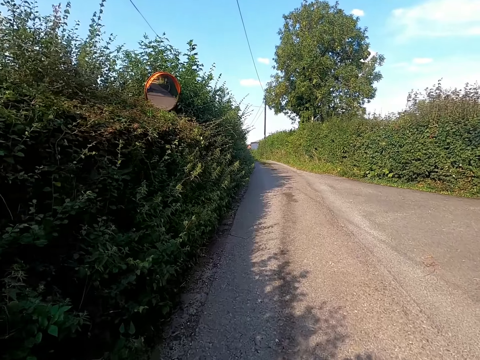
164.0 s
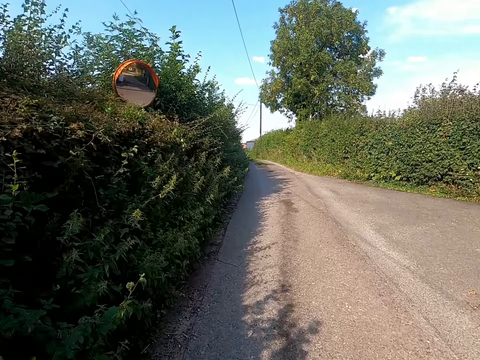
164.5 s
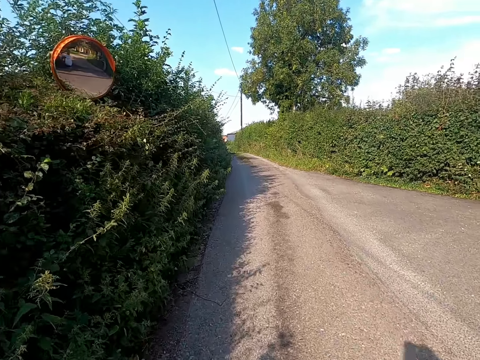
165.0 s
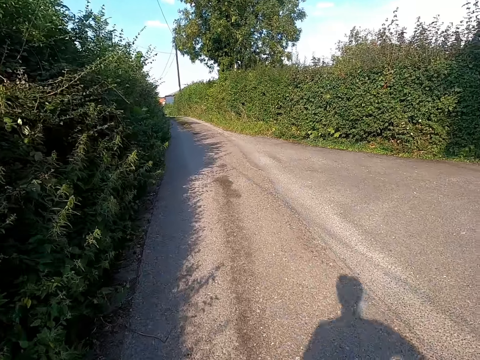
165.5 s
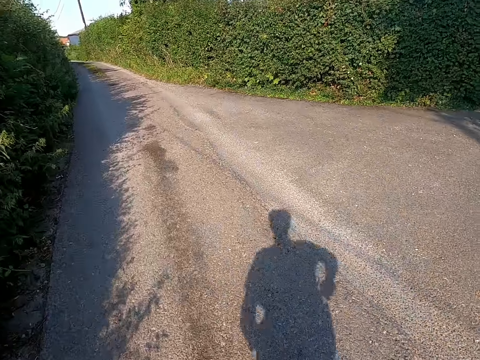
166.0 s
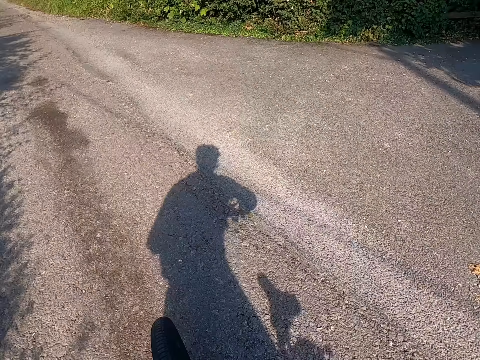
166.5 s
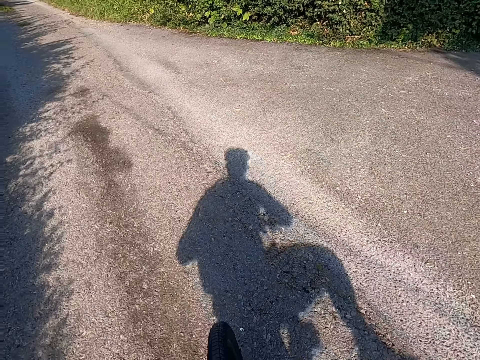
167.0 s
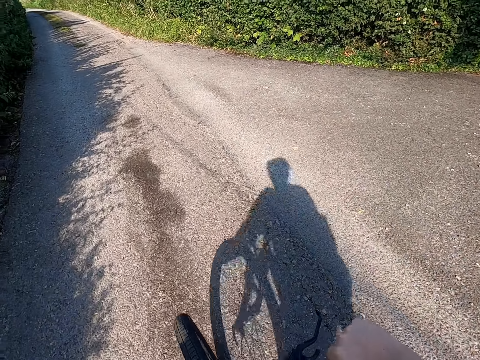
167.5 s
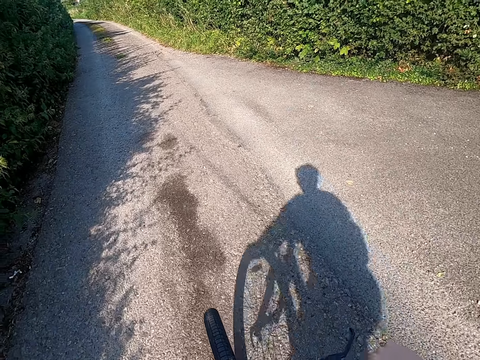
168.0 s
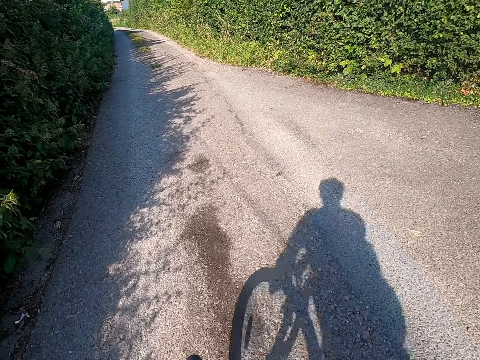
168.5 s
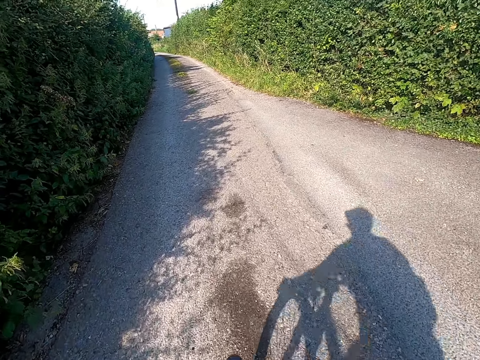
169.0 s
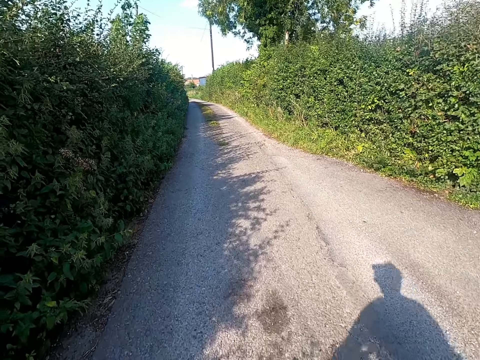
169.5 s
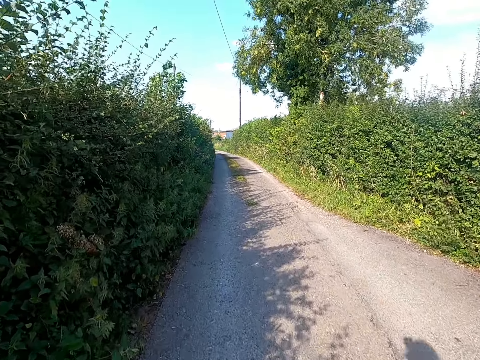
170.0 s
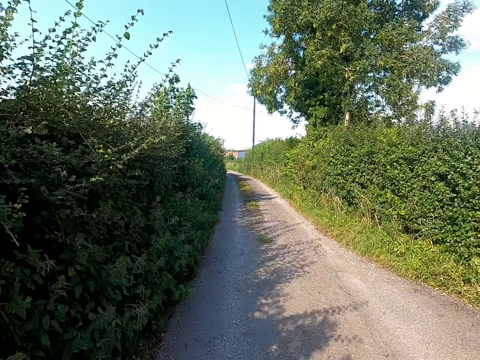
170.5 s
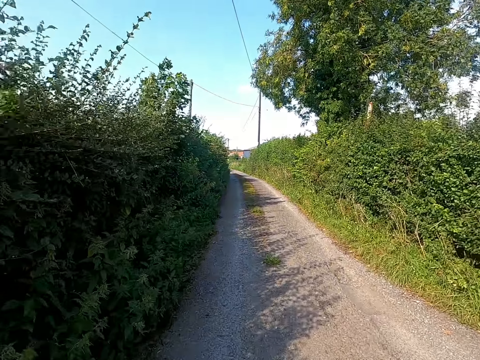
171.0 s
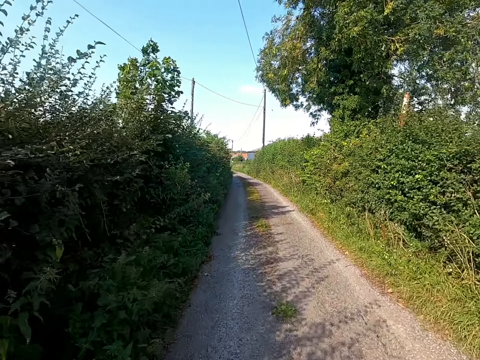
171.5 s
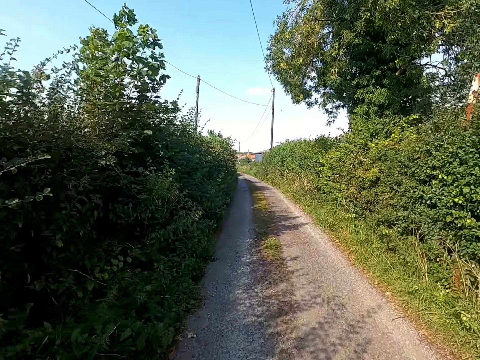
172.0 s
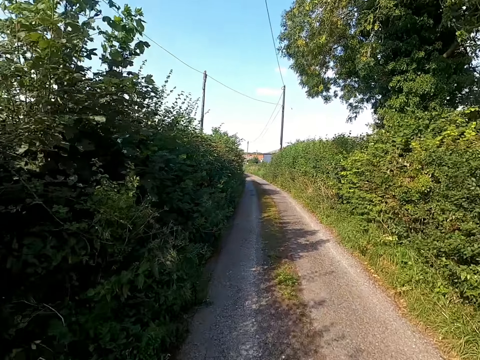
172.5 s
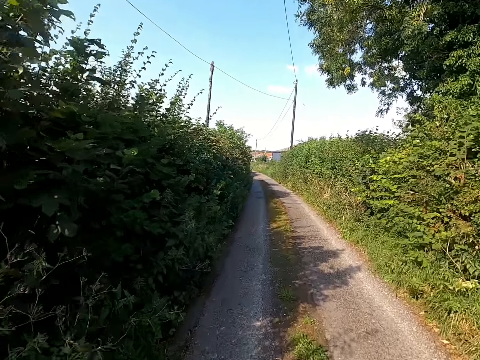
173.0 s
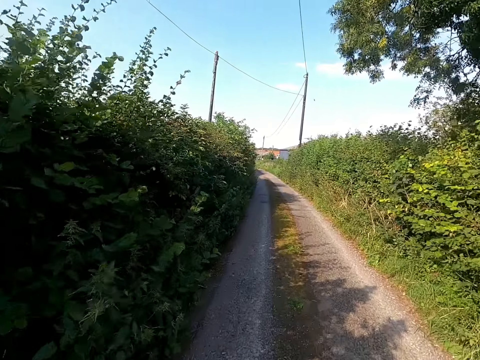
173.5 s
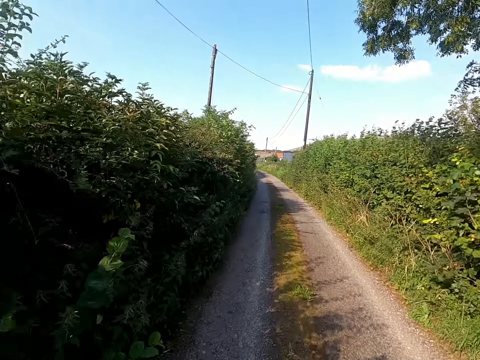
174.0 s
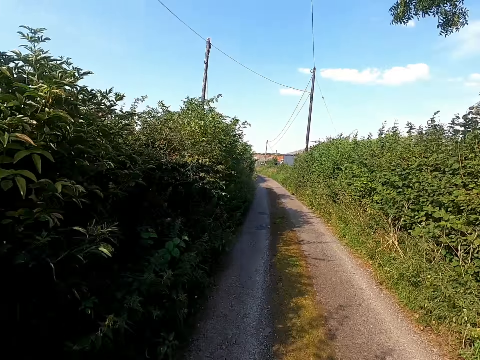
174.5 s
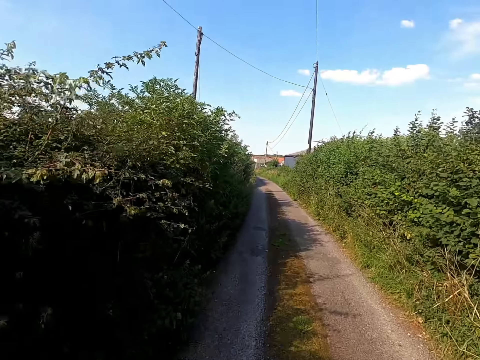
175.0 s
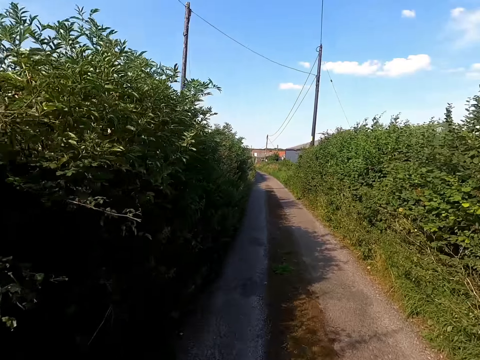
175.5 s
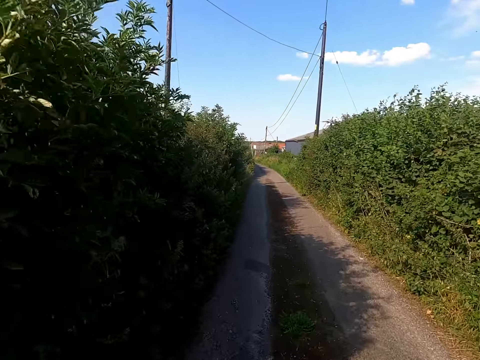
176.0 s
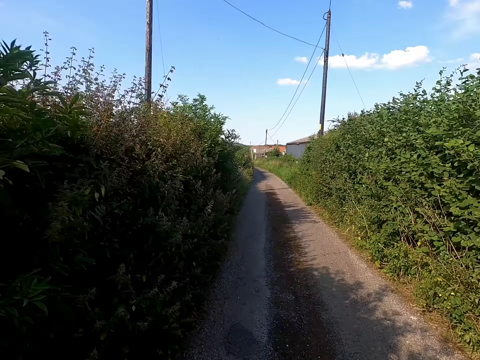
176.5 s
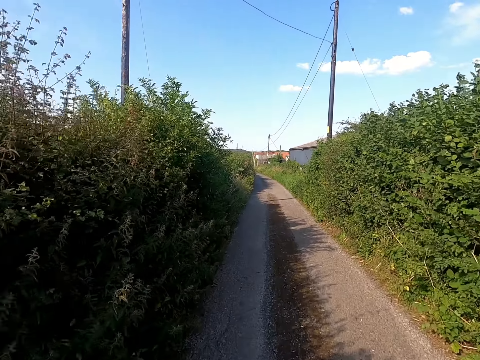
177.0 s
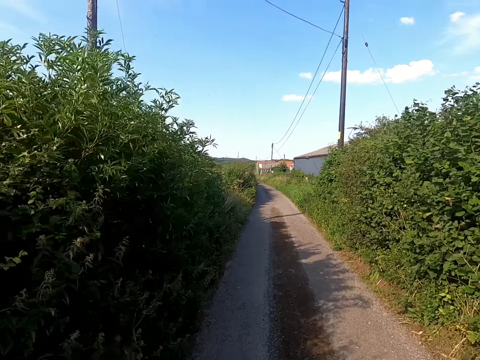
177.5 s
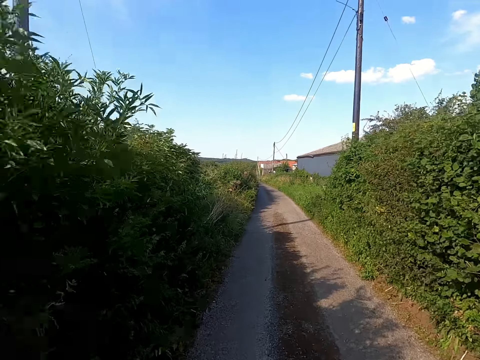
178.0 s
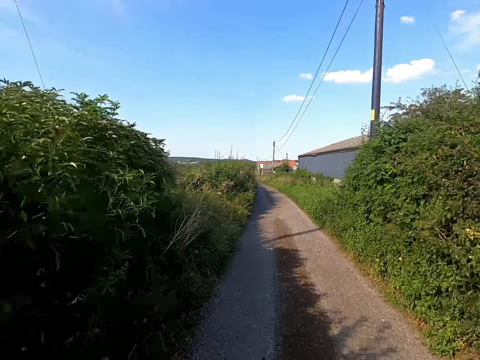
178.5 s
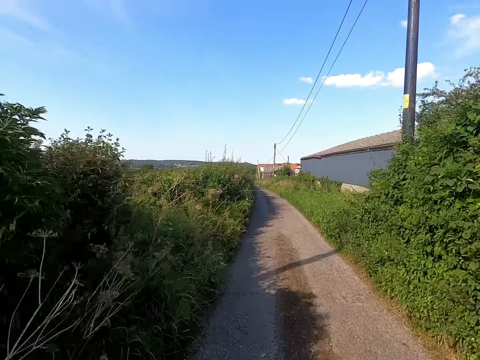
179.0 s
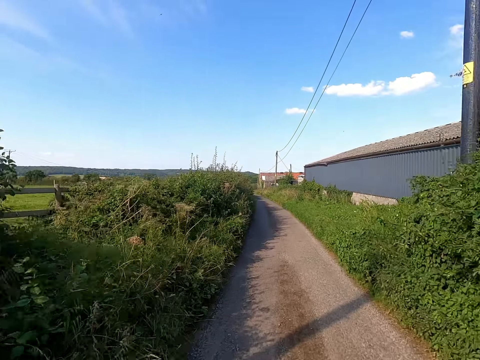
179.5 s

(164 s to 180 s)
The camera wearer gets on a bicycle and rides the bike. They ride the bicycle on the road.

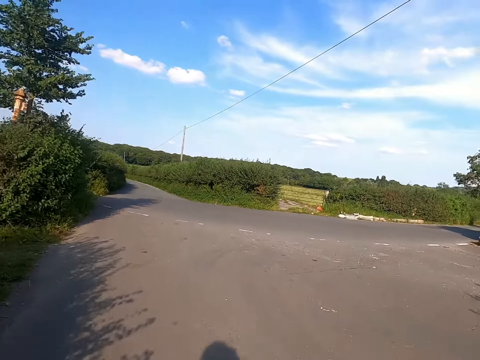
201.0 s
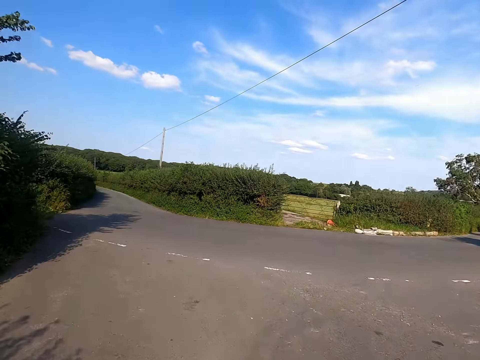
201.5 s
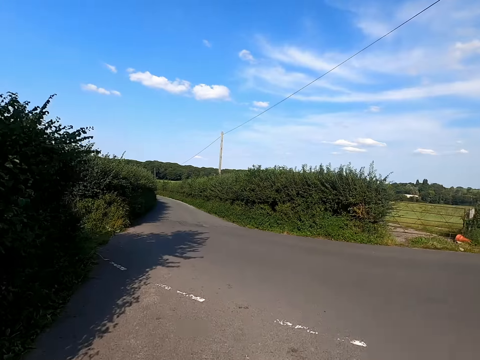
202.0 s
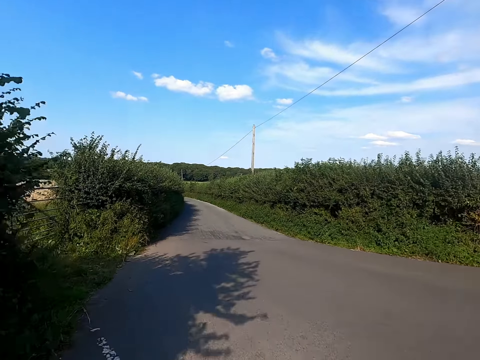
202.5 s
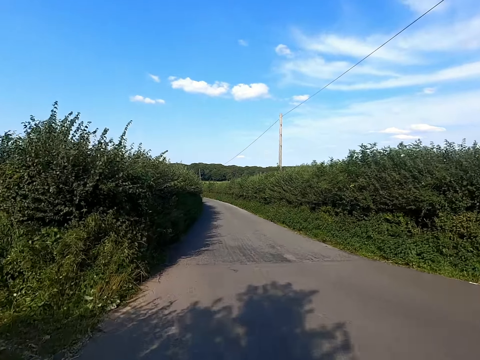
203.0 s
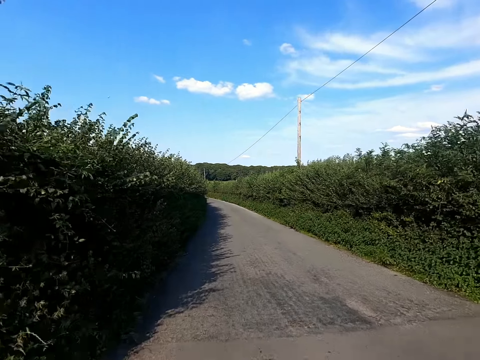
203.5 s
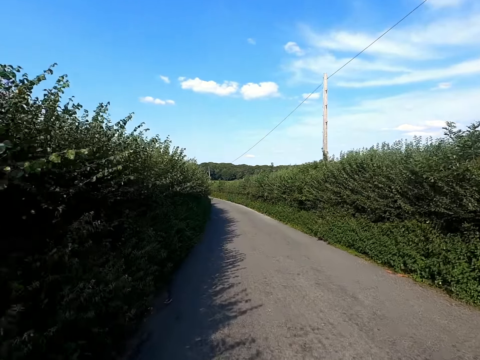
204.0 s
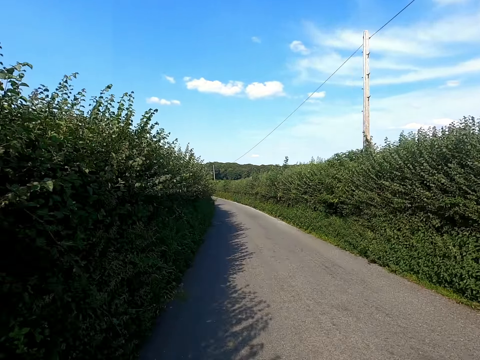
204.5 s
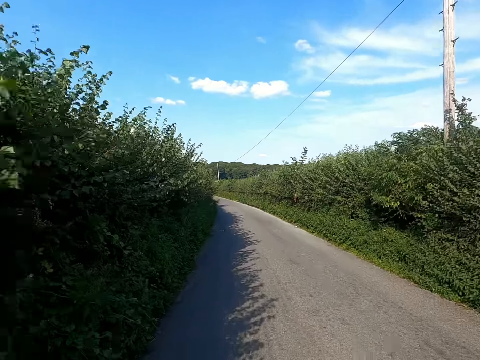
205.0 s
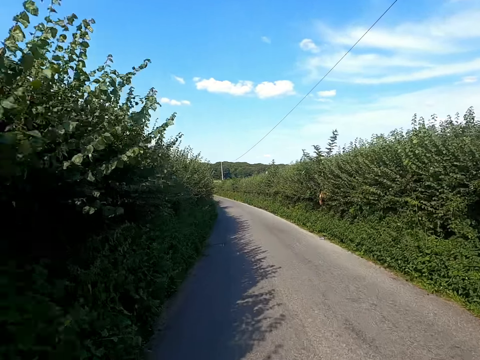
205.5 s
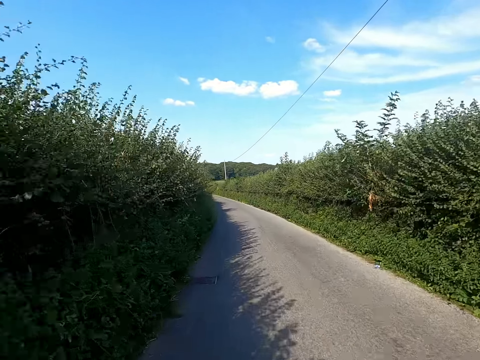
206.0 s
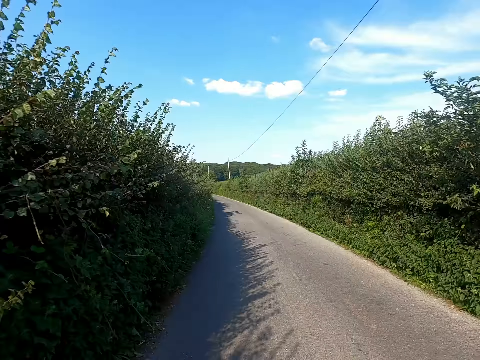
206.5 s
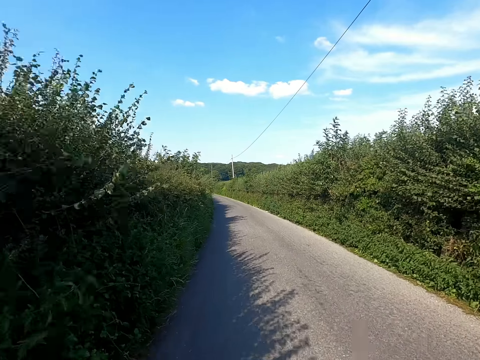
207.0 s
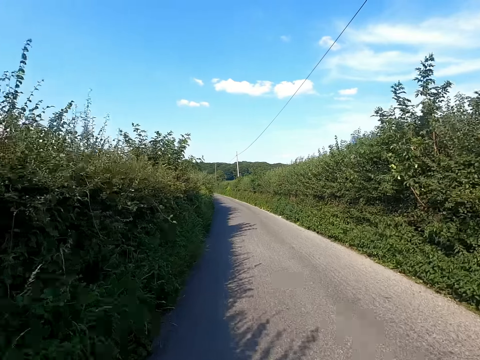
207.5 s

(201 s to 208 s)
The camera wearer rides a bicycle on the road.

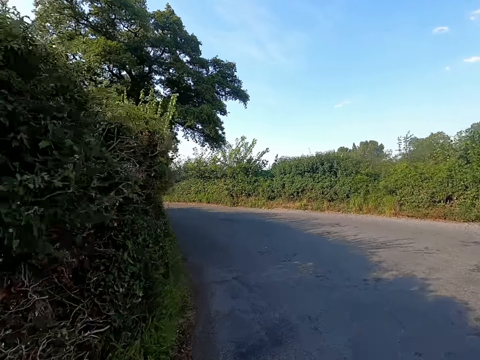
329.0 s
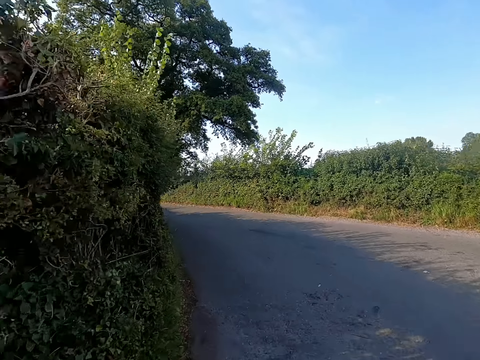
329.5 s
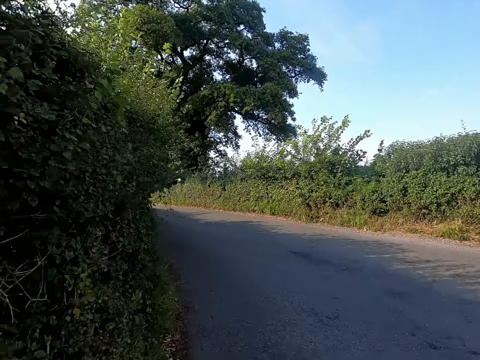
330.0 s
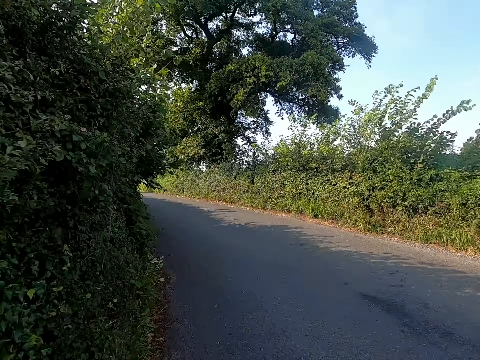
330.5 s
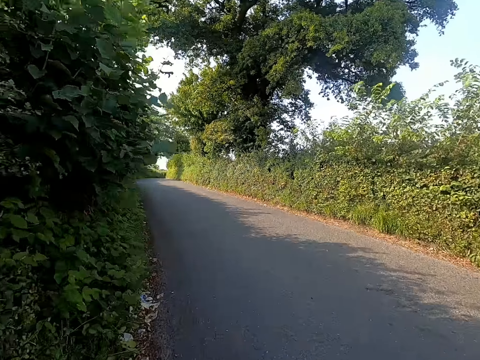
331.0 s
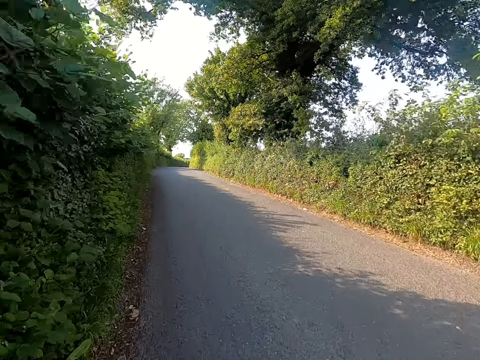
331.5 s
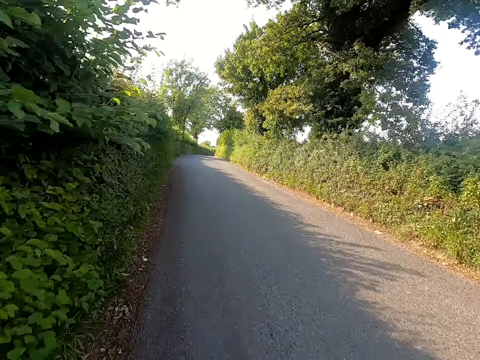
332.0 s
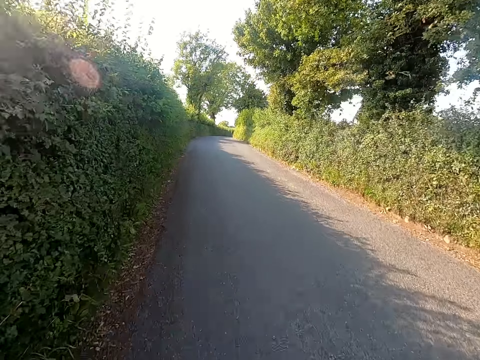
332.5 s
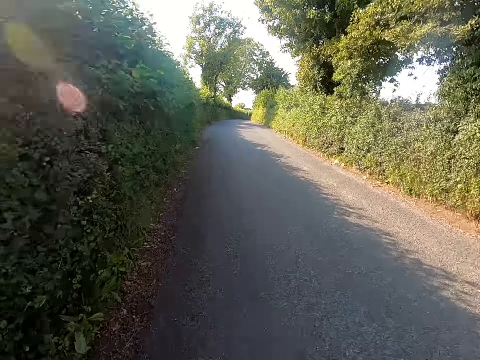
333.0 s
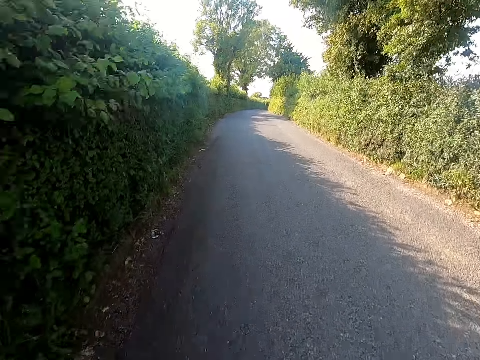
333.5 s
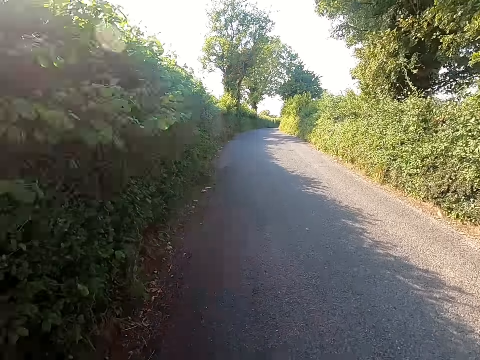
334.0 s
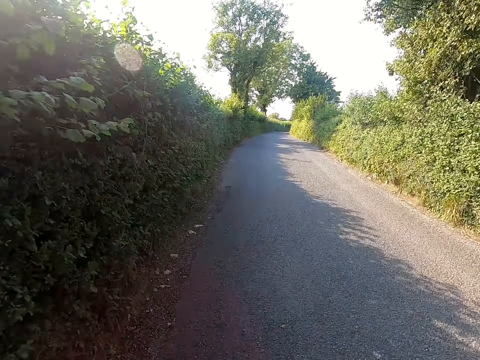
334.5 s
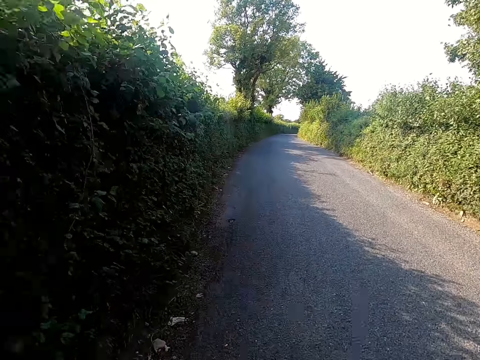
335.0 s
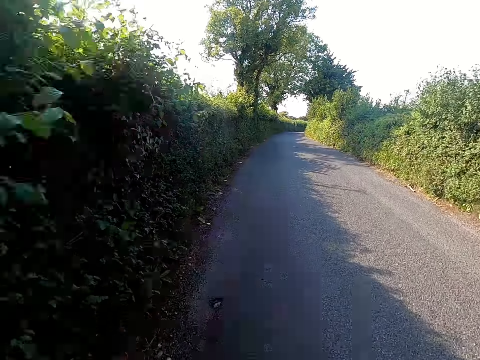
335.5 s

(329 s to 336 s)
The camera wearer turns on a corner.
